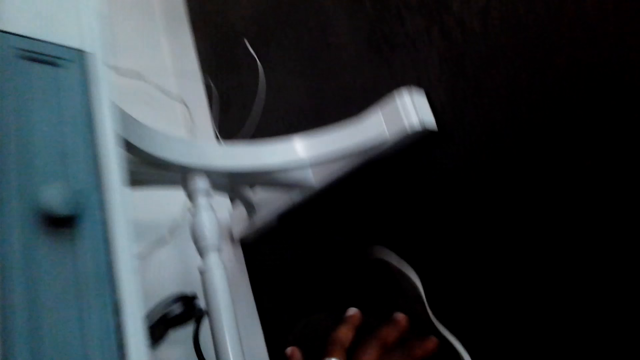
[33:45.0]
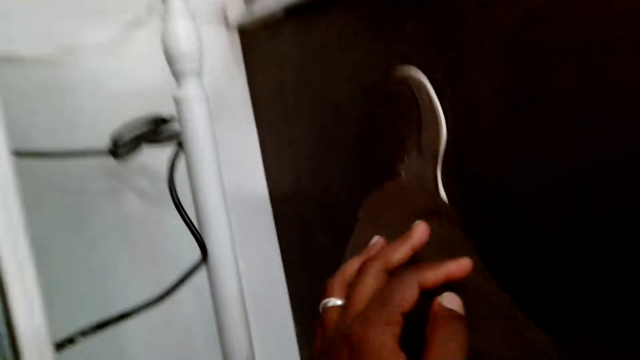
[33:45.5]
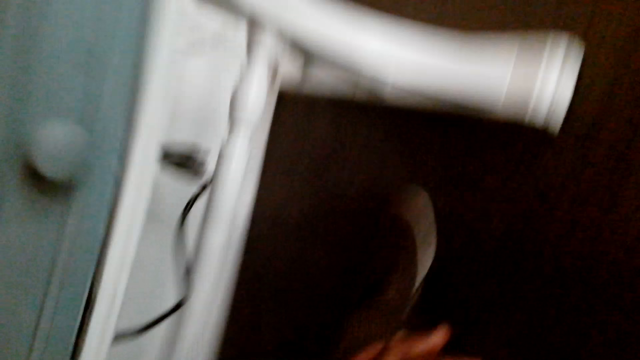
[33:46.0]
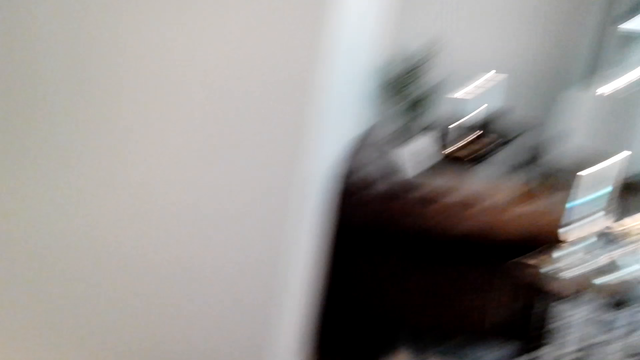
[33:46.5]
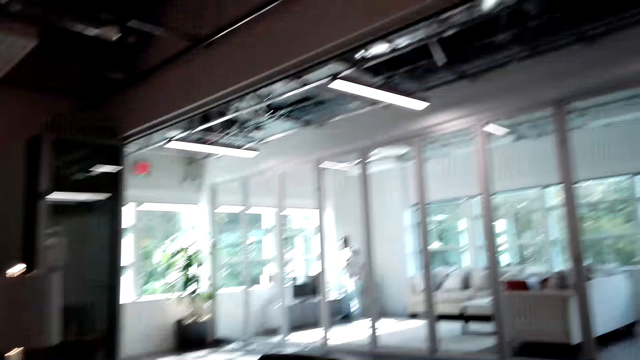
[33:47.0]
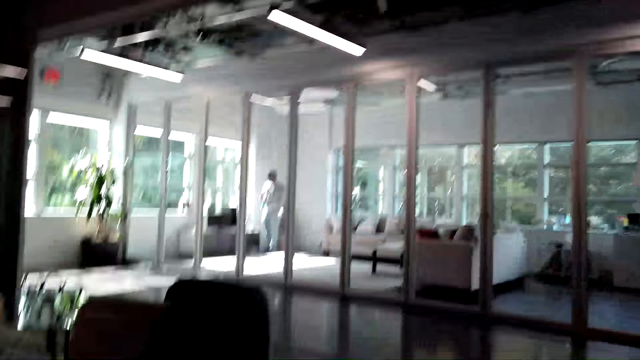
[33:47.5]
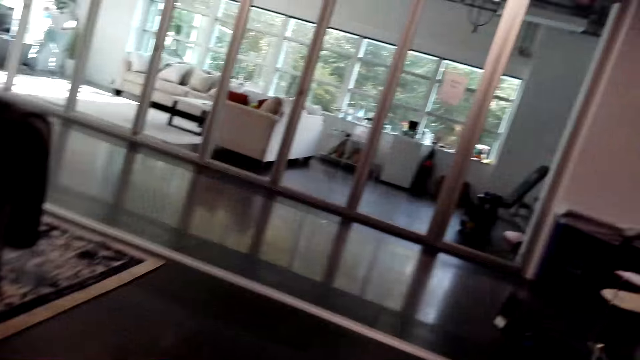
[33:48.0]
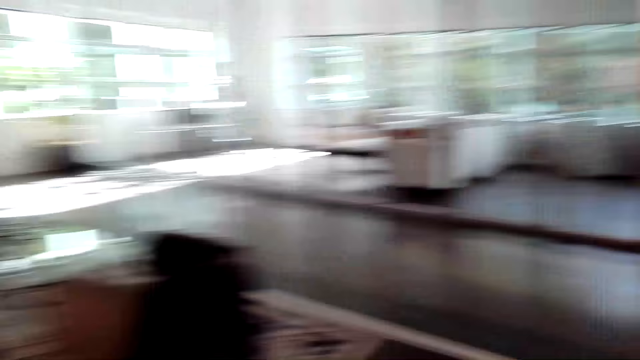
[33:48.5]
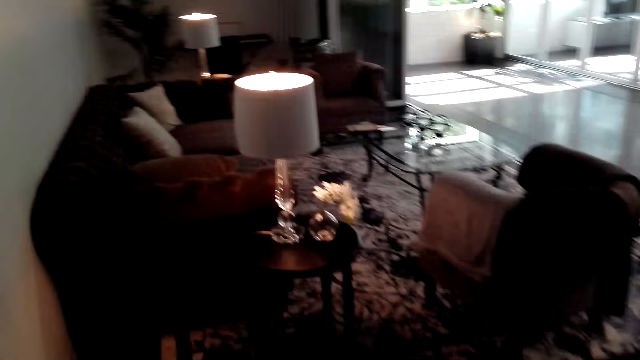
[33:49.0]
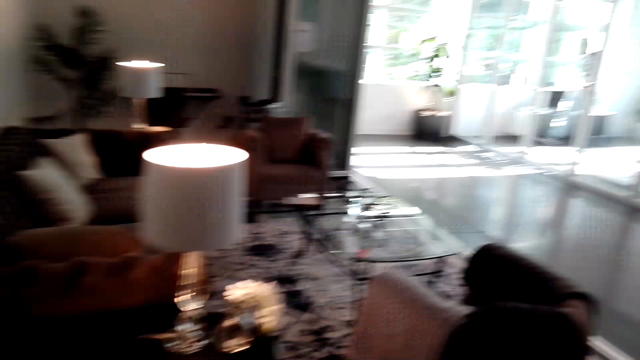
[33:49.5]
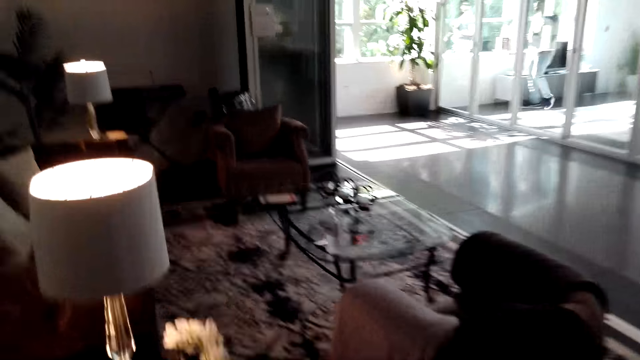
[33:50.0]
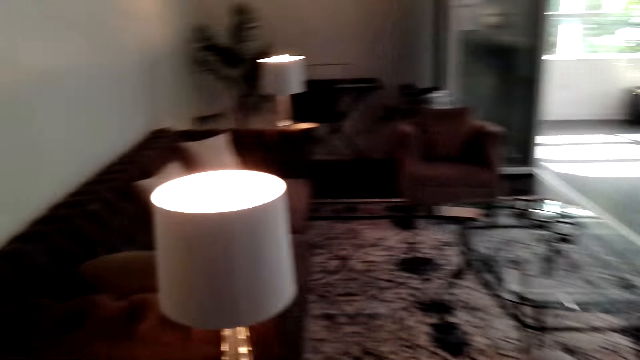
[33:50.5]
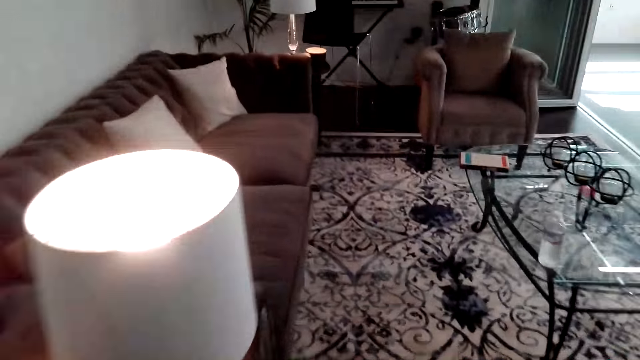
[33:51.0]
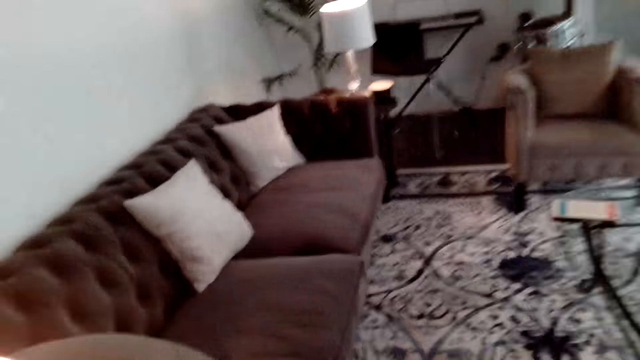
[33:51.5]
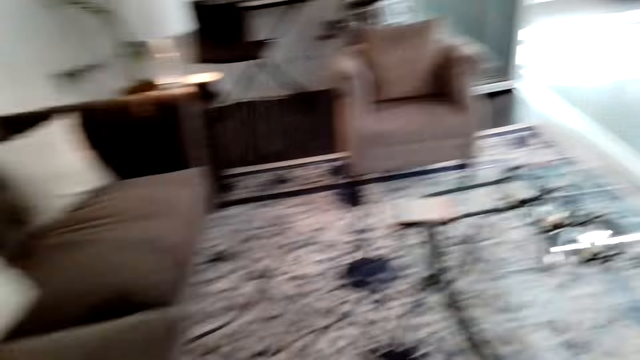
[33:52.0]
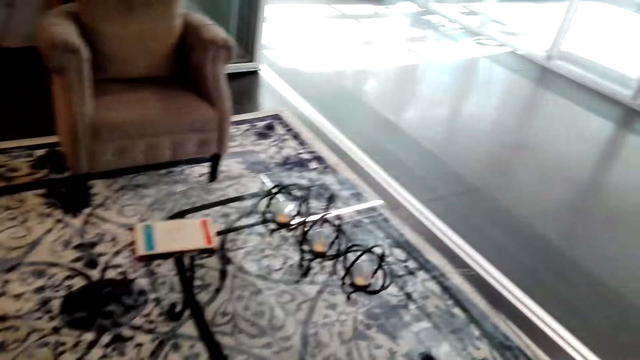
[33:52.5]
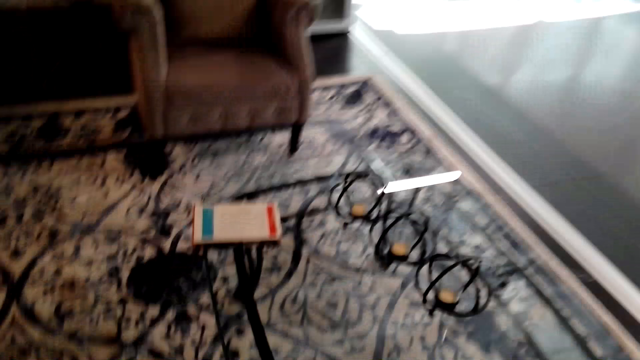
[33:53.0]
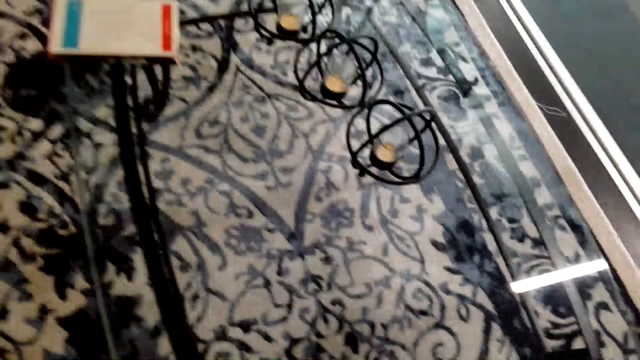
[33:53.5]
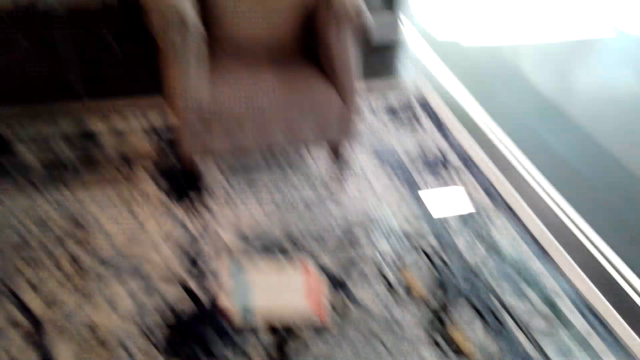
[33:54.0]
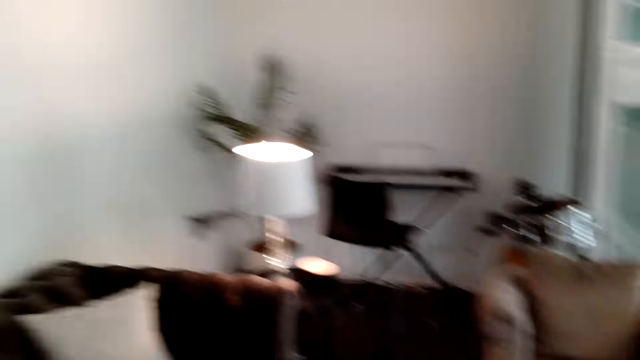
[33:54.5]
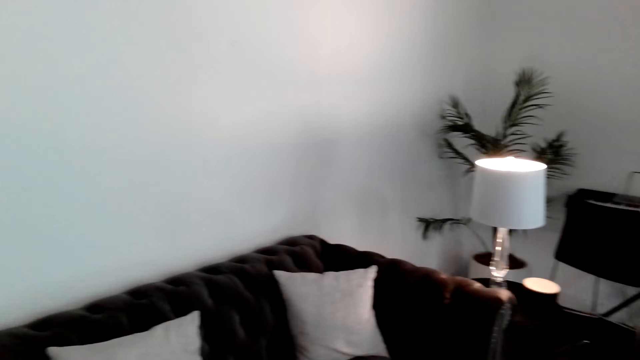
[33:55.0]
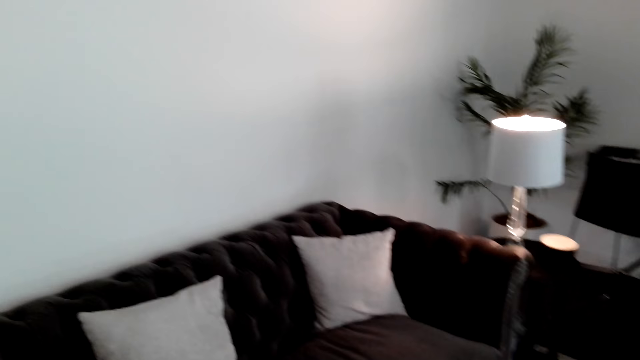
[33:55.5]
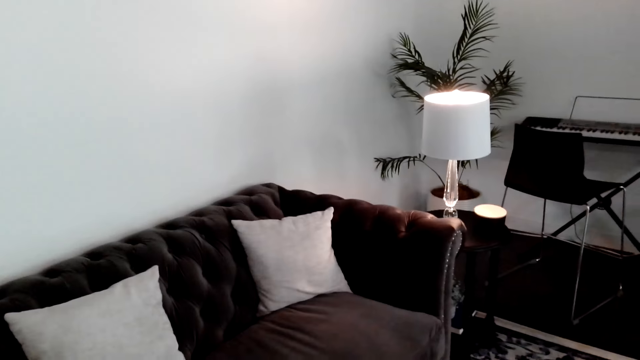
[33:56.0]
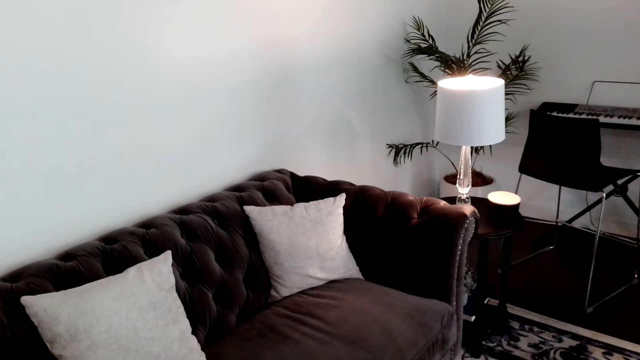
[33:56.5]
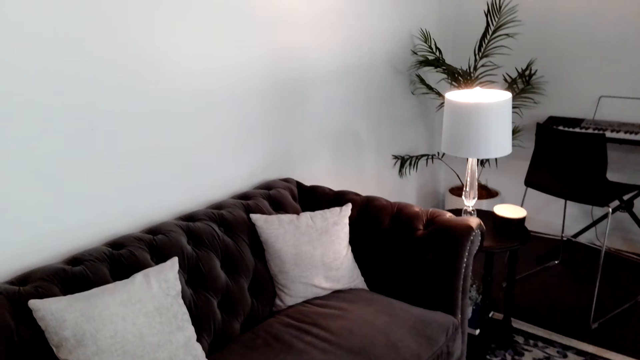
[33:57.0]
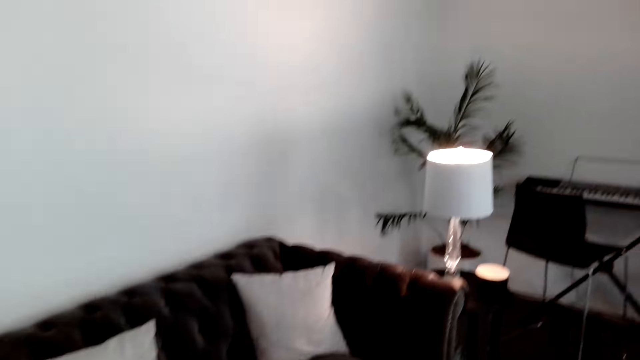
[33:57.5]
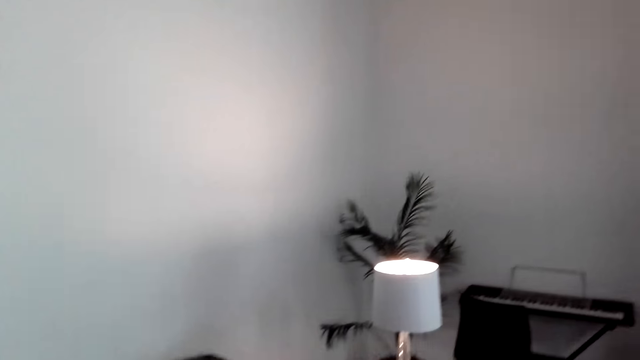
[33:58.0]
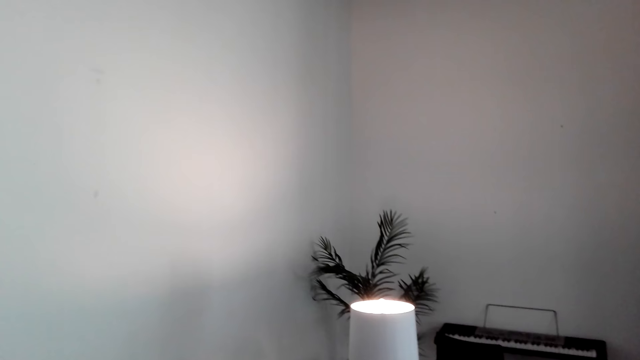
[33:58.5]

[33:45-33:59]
The camera wearer stands up. They walk around in the house. They look around, bend towards the table and look around.

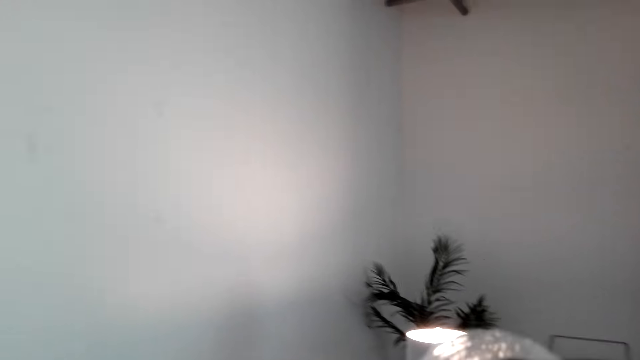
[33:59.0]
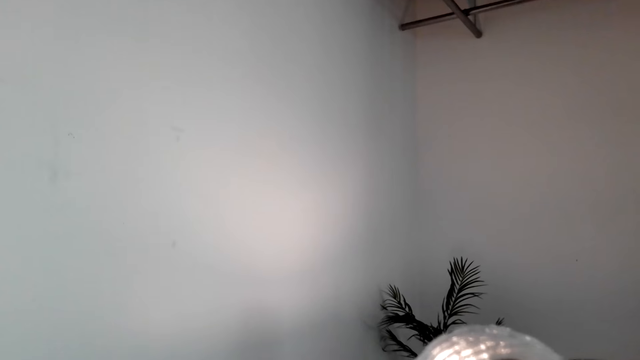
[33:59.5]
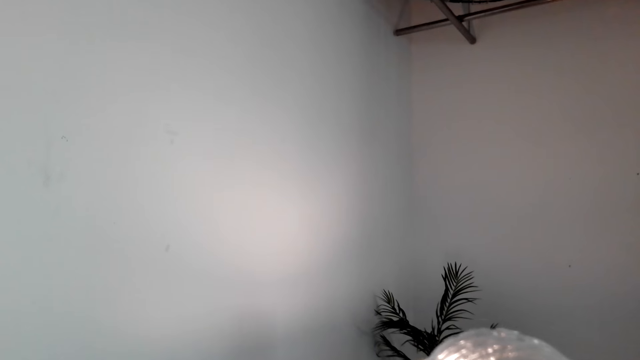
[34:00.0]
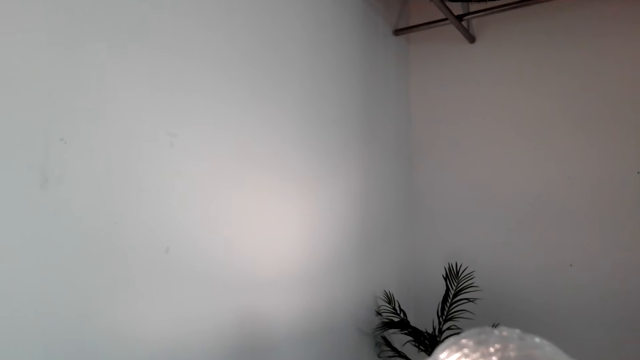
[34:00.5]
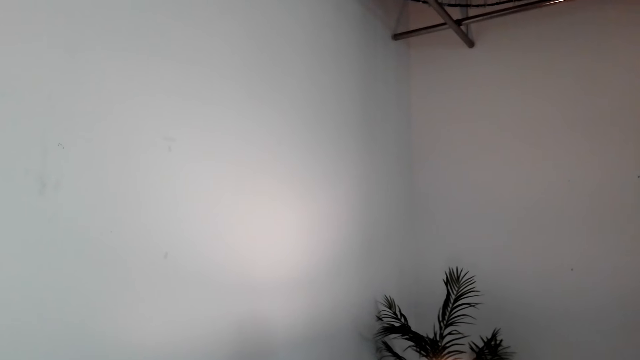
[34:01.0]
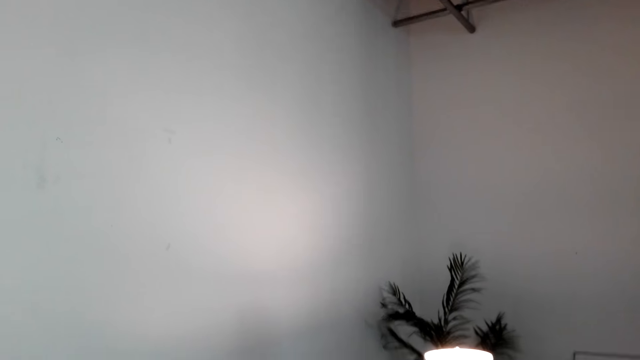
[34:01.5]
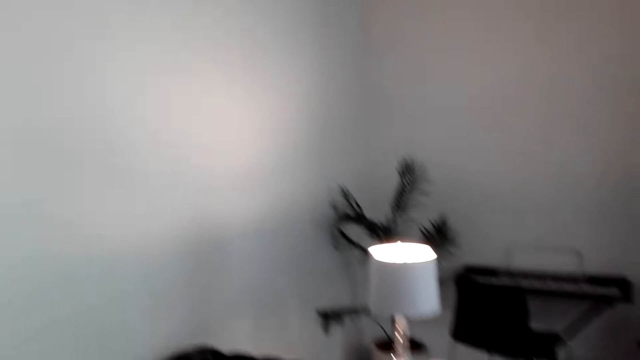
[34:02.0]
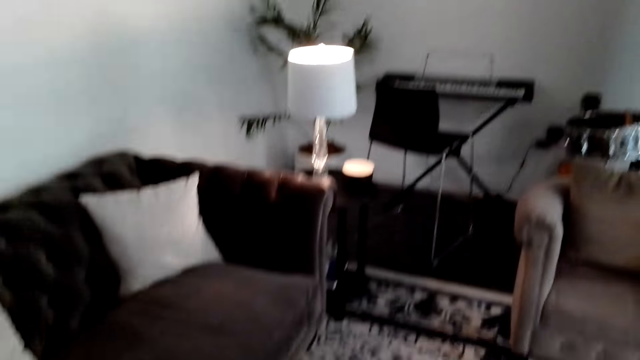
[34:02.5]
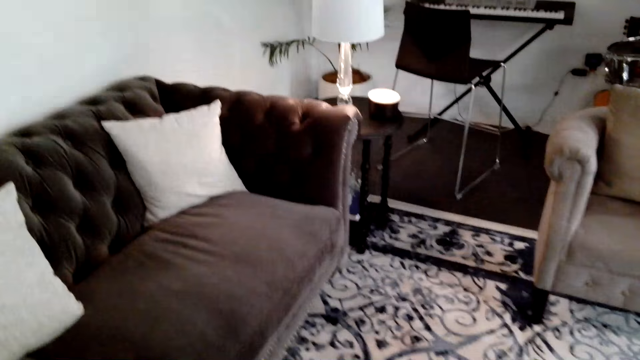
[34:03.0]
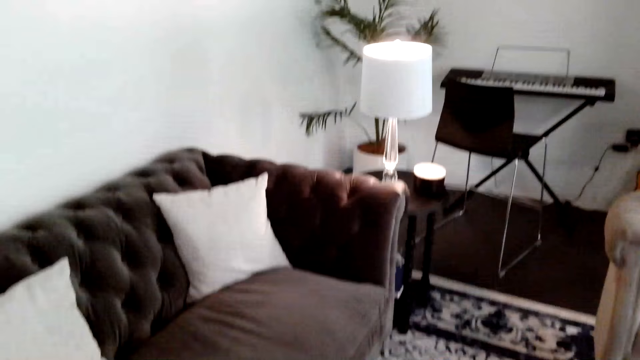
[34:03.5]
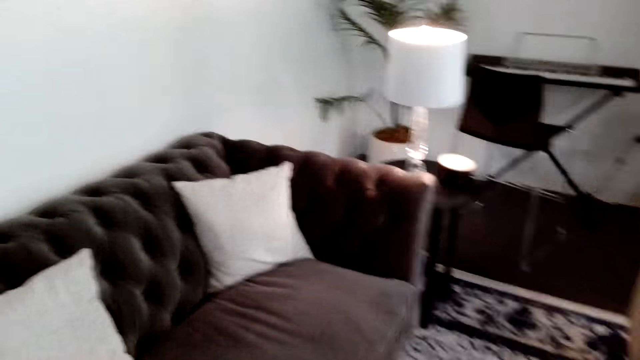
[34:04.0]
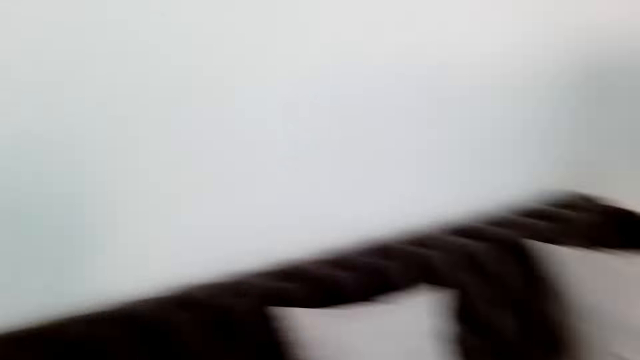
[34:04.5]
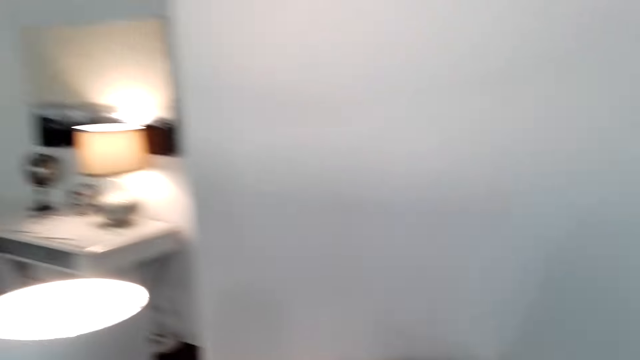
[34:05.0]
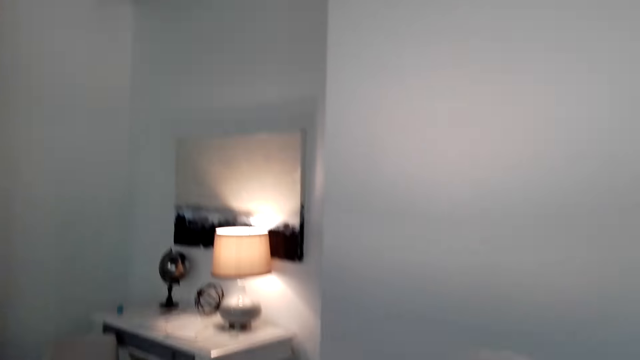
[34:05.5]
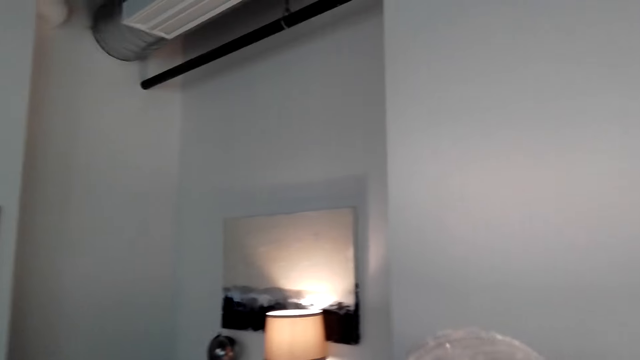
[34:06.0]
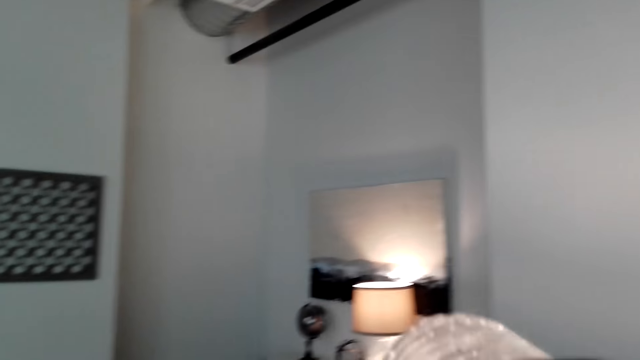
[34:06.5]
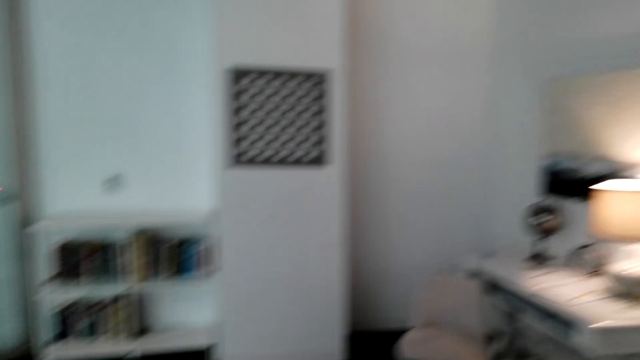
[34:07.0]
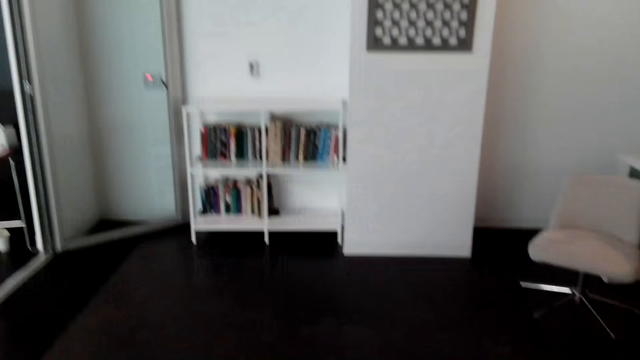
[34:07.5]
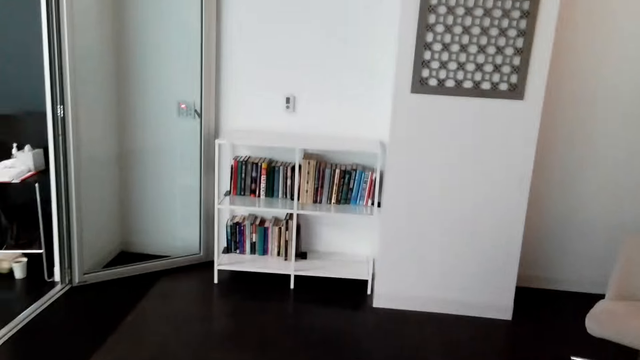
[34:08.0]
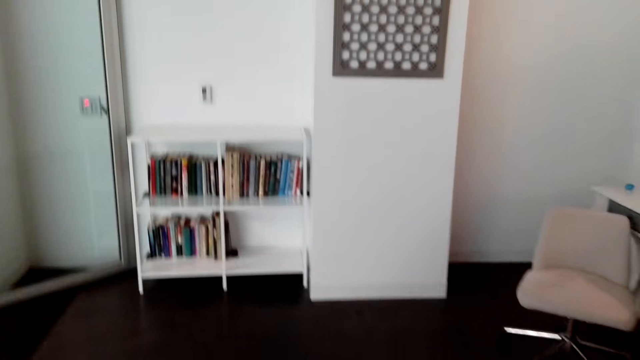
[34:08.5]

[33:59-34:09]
The camera wearer drinks water. They turn around.
